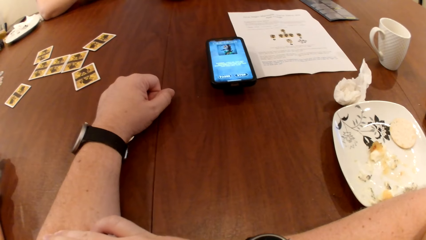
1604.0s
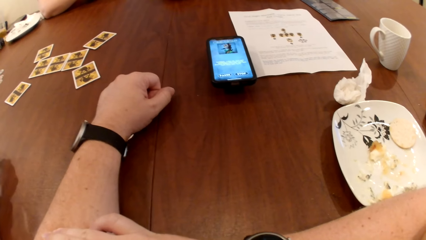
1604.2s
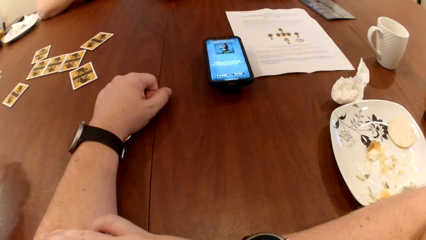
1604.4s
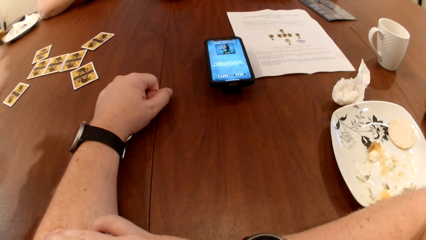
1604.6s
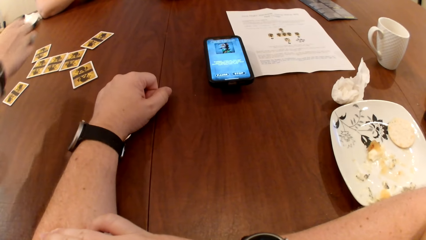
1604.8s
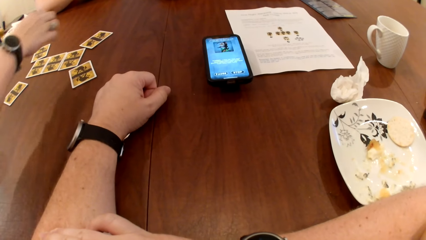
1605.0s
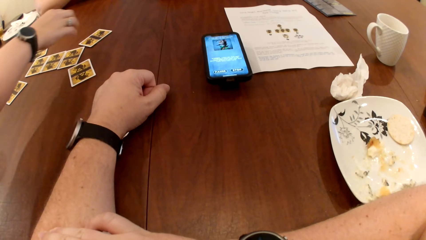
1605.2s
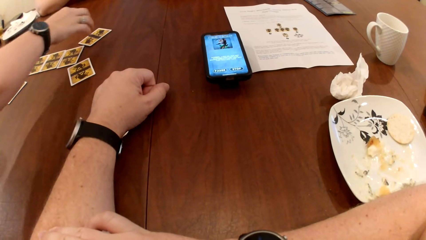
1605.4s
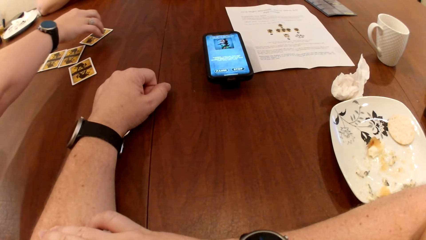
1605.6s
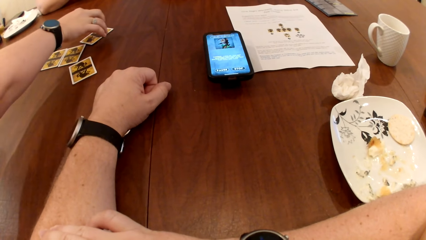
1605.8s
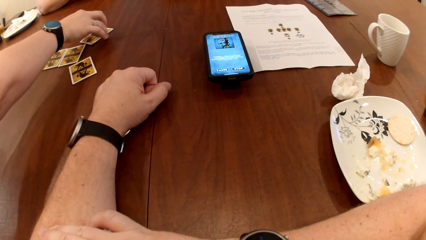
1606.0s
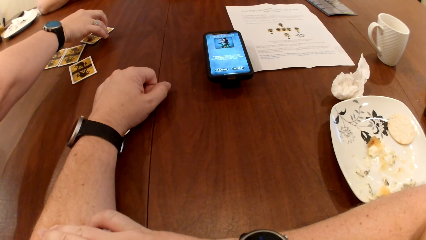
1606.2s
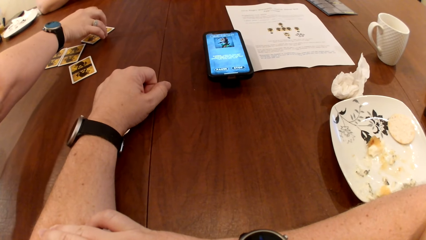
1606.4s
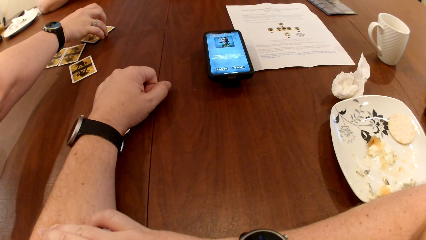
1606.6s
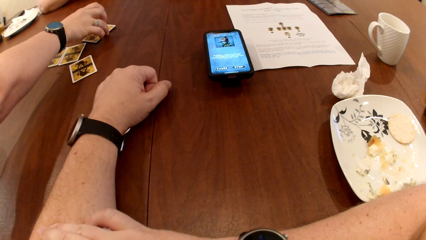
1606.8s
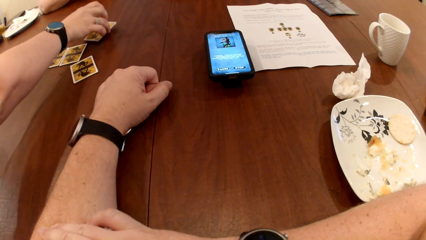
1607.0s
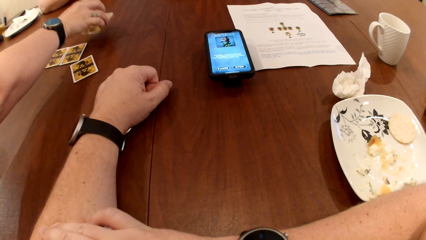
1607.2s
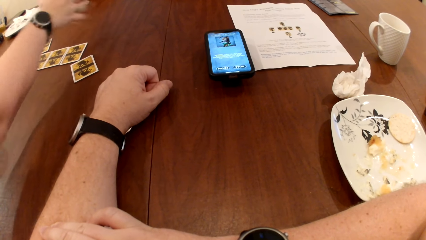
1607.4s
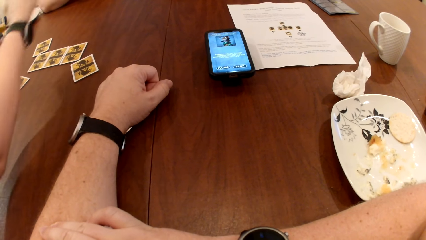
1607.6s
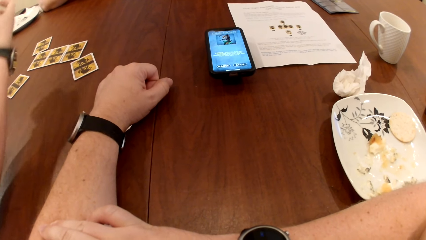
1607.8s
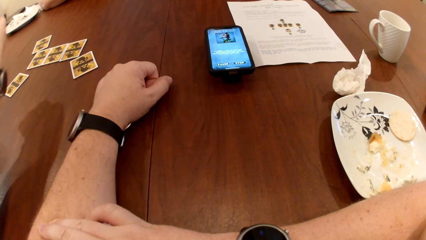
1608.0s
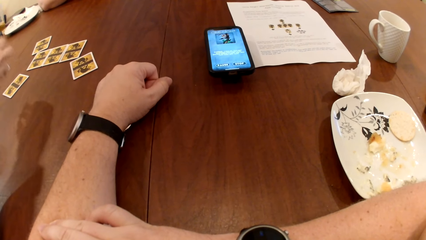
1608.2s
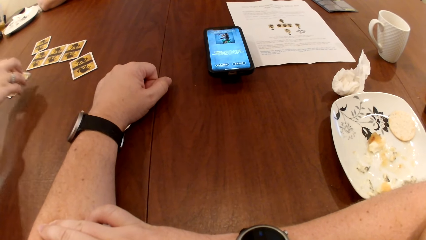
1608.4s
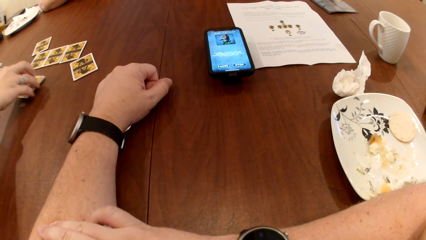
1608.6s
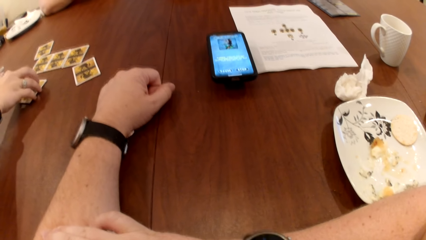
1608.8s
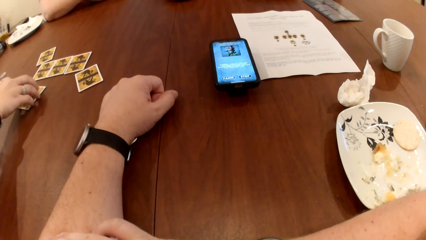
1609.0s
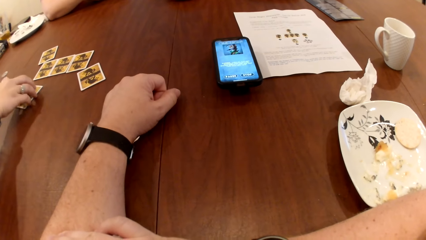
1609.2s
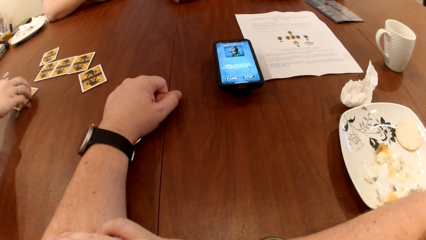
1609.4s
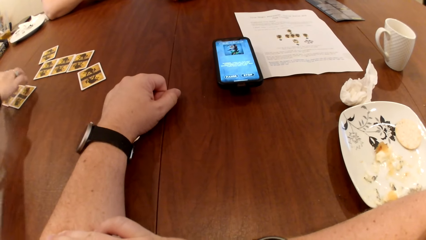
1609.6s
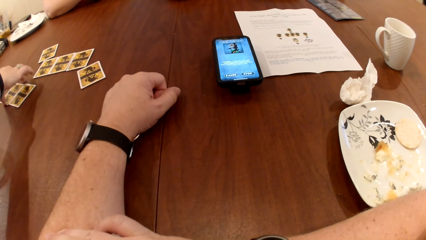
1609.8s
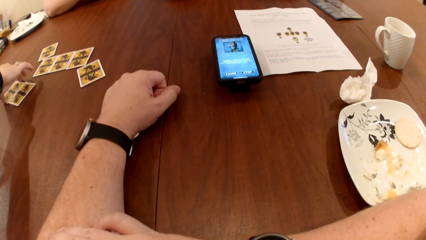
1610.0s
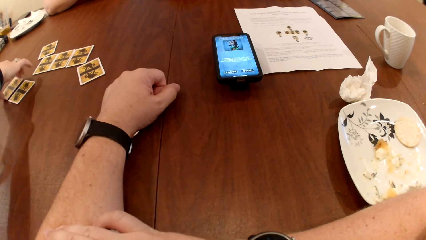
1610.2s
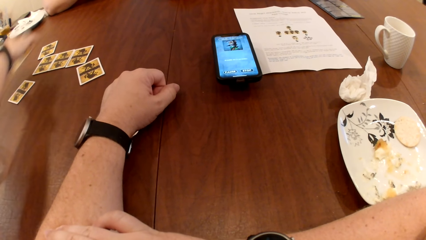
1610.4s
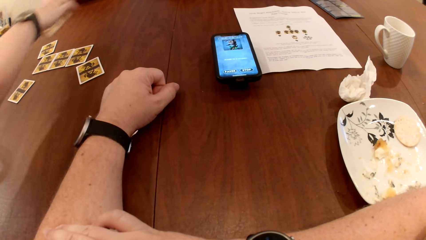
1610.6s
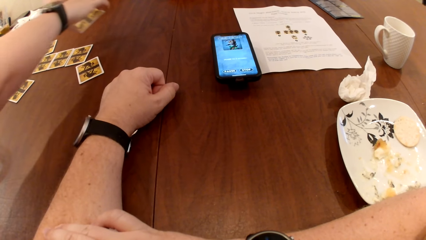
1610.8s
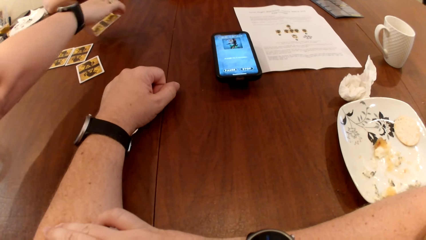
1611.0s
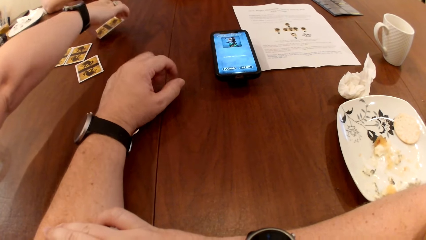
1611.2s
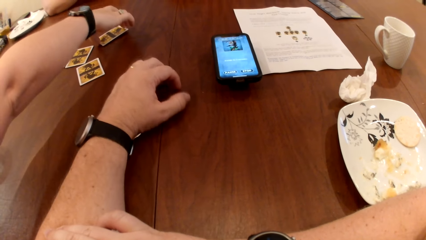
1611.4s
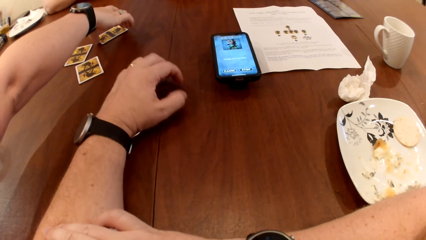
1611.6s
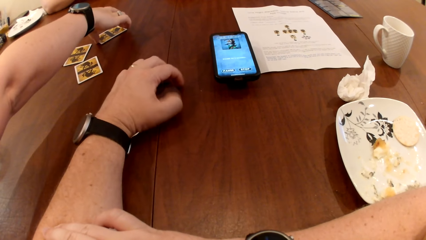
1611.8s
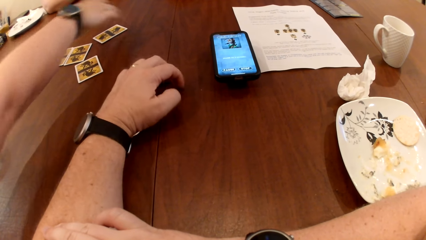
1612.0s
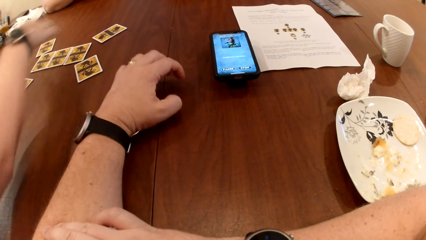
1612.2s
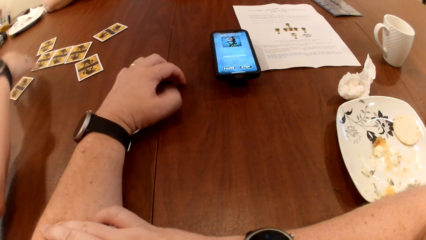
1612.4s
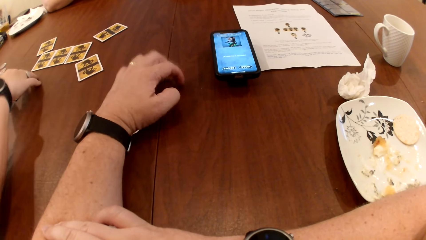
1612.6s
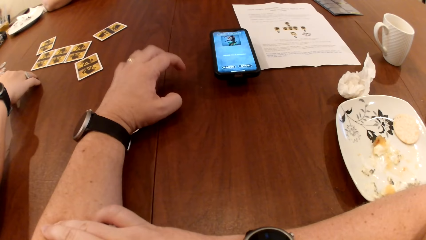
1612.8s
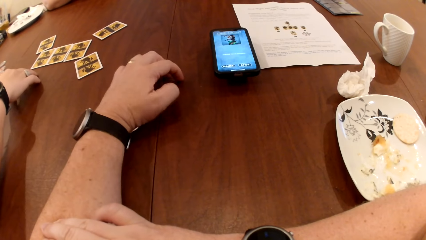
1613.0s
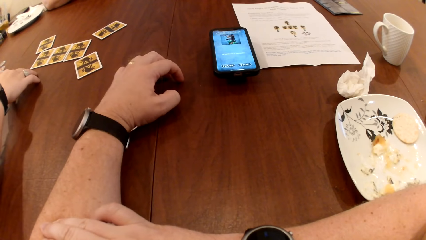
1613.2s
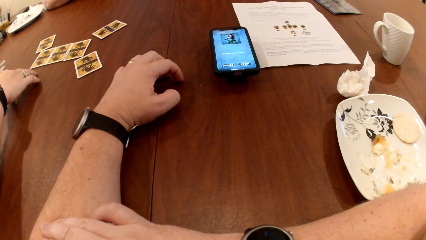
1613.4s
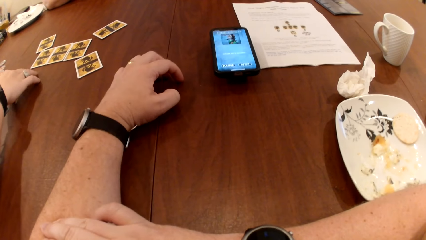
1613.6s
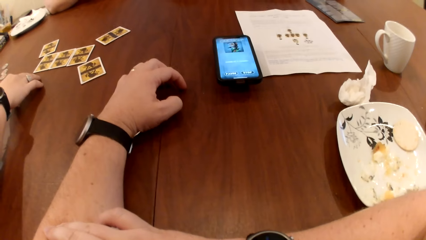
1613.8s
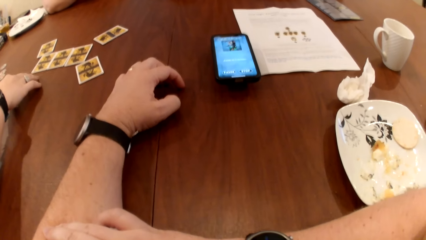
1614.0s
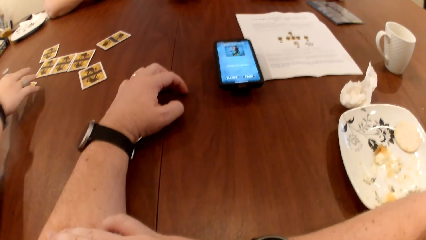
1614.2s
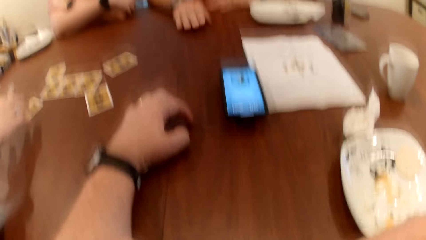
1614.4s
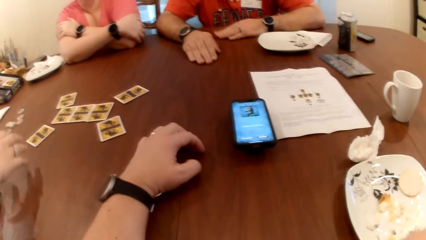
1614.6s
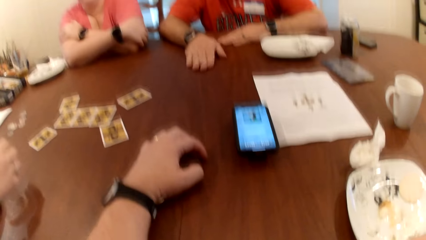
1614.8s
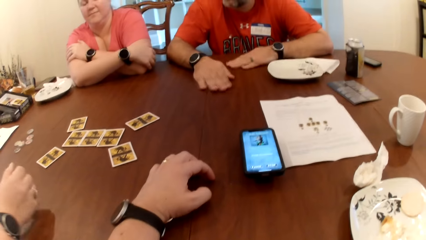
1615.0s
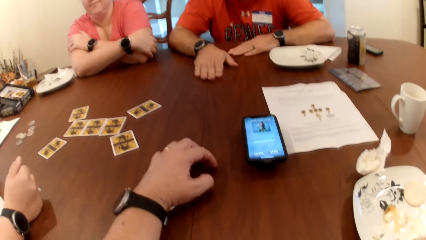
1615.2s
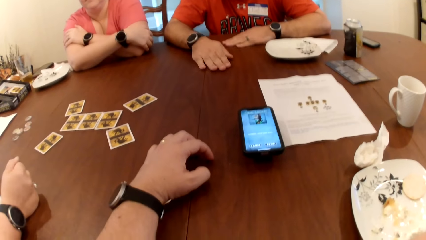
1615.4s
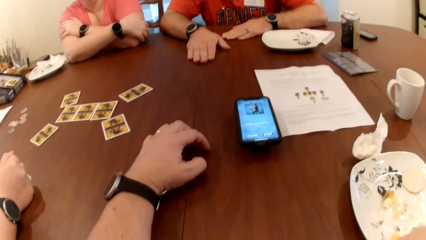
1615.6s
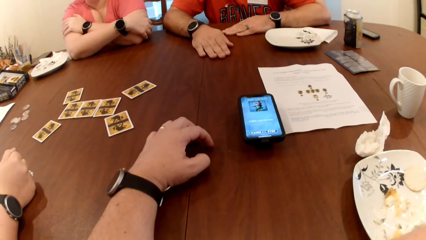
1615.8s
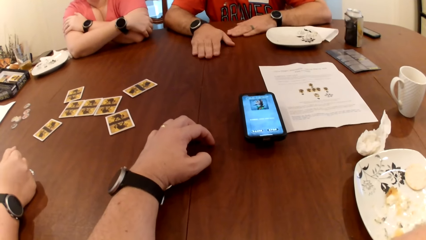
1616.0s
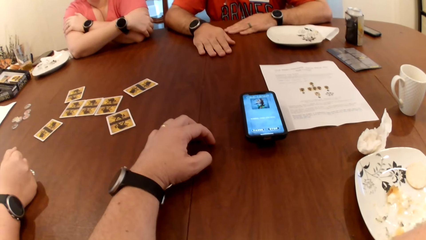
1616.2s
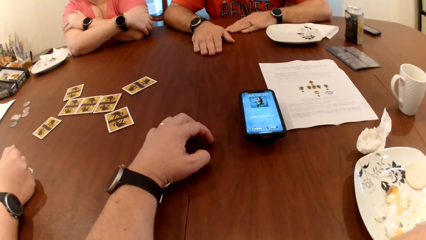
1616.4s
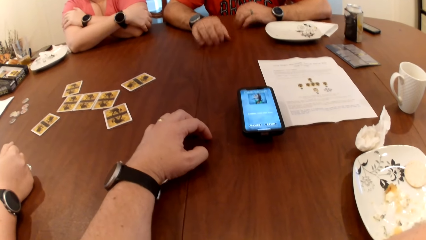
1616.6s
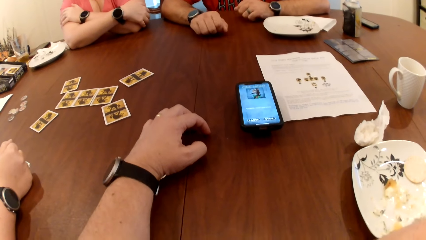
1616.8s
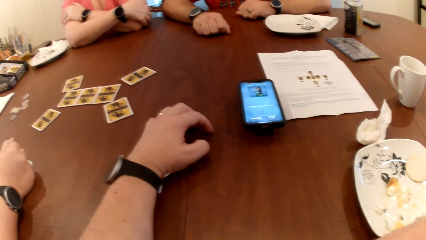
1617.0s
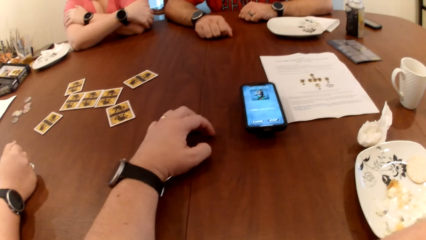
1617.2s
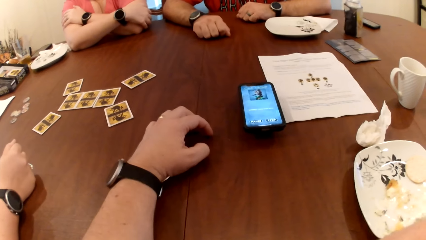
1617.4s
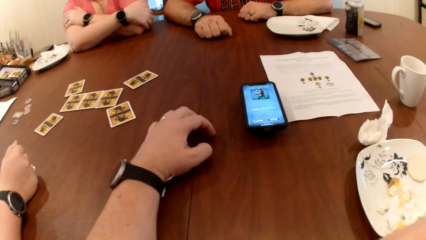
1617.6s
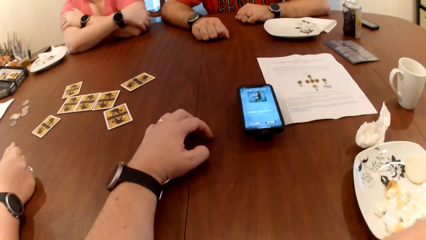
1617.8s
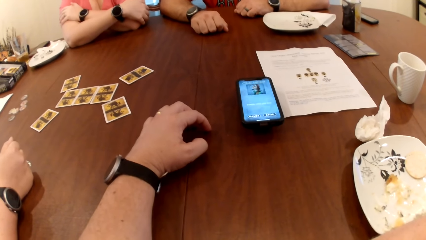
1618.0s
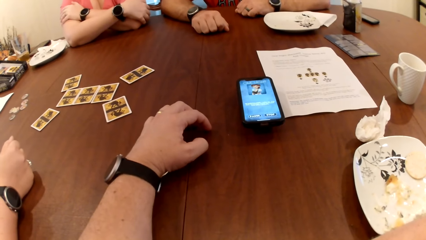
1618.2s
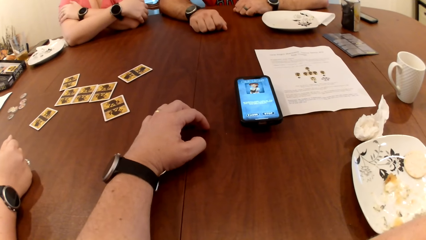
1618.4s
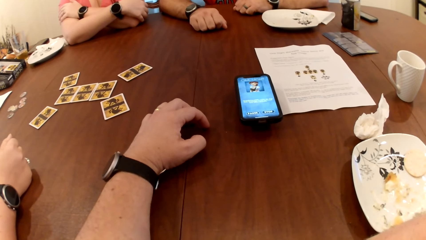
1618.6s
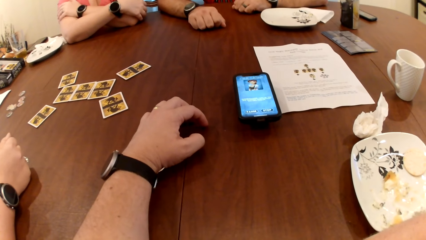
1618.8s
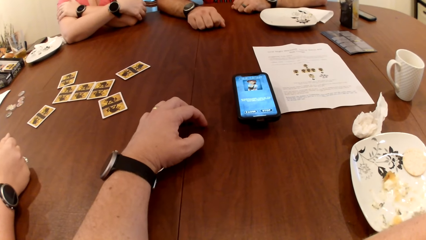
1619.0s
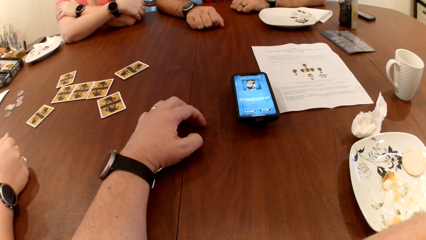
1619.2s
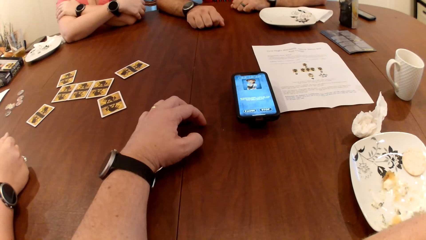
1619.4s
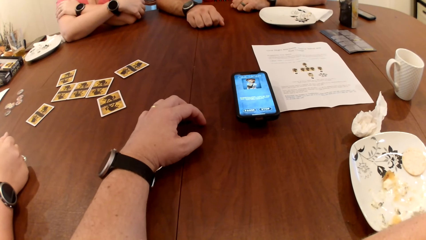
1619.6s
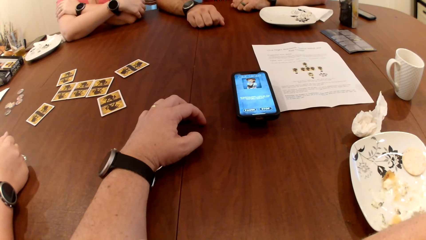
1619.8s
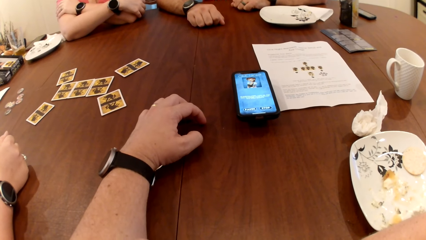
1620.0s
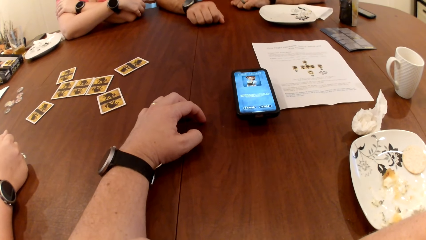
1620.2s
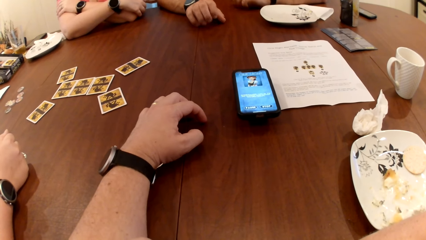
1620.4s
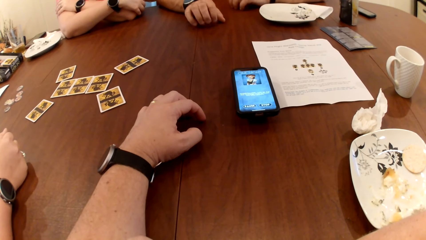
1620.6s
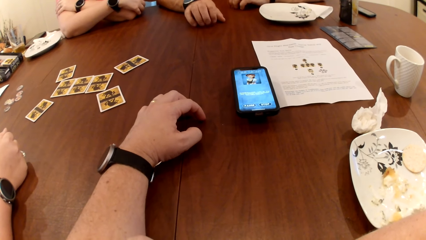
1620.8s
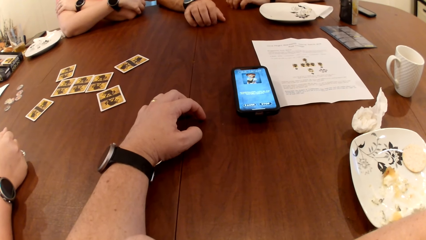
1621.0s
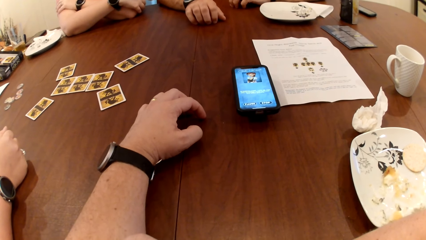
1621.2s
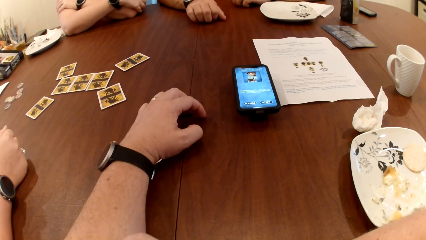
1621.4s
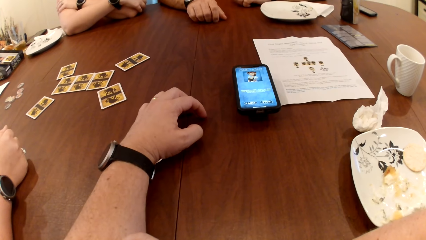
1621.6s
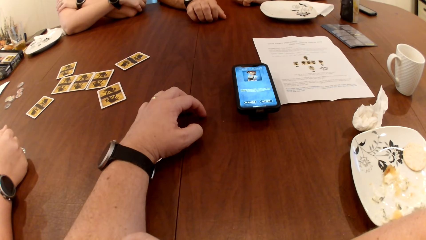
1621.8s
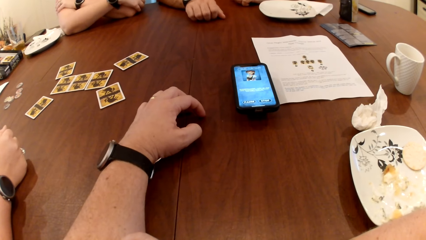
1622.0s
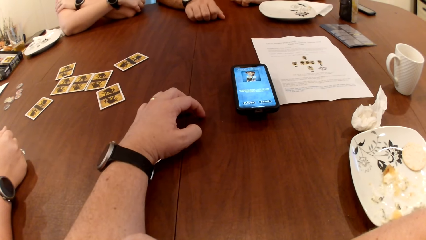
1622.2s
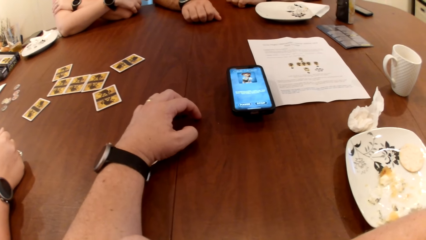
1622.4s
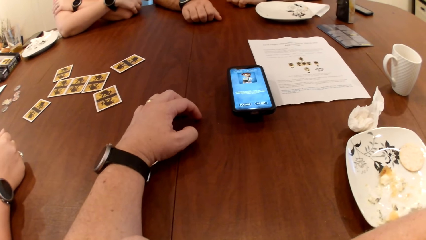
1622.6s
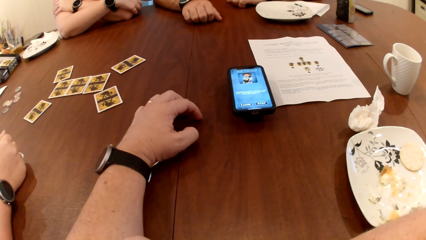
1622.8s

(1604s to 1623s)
The woman picks up the card on the table with her right hand. She drops the card on the table with her right hand. She picks up the card on the table with her right hand. She drops the card on the table with her right hand. She touches the card on the table with her right hand. The man hits the table with his right hand.
